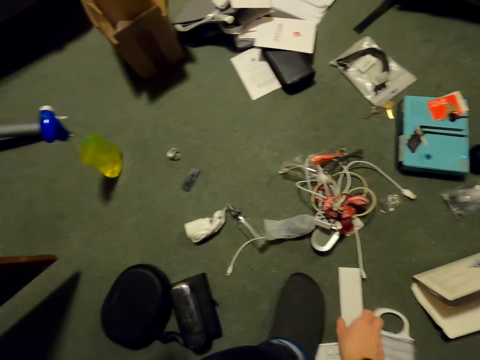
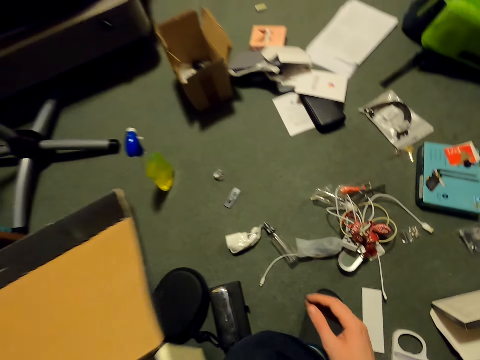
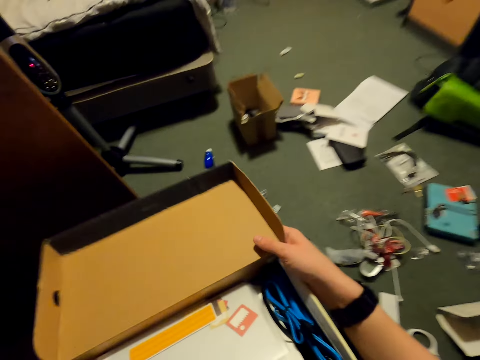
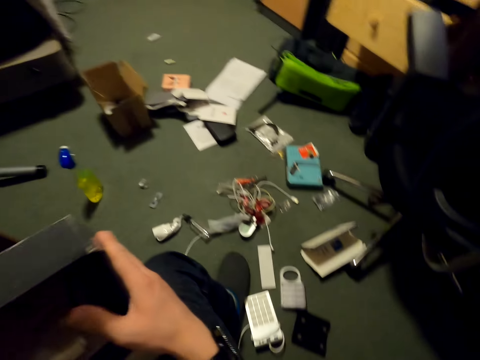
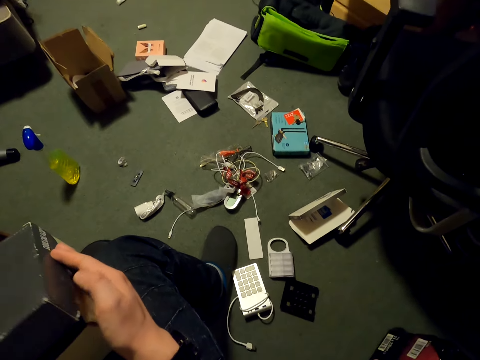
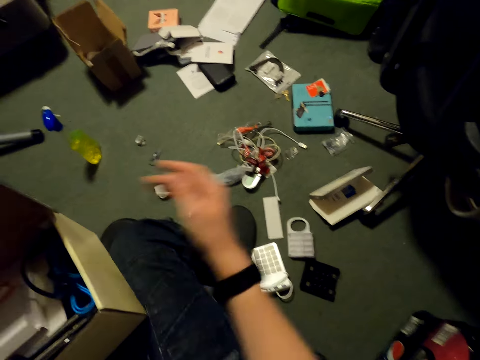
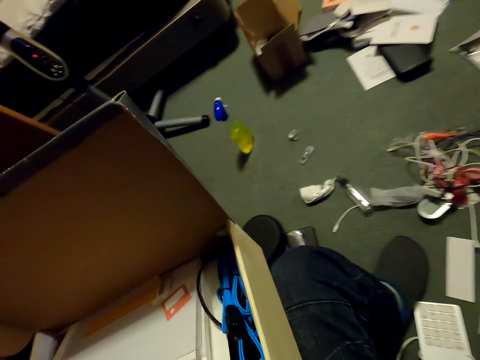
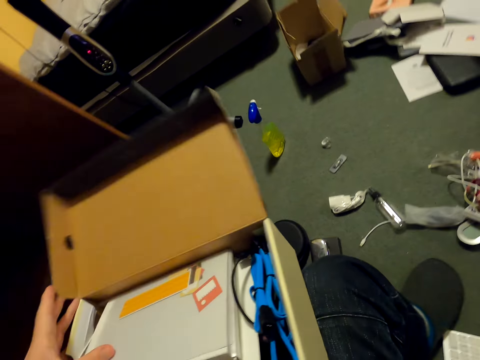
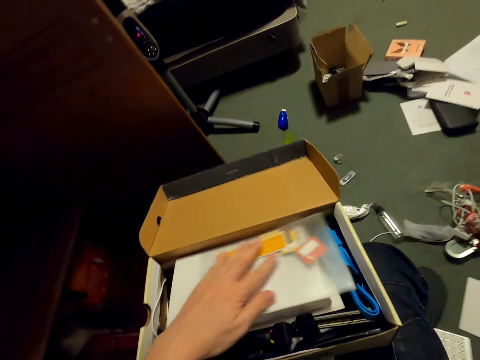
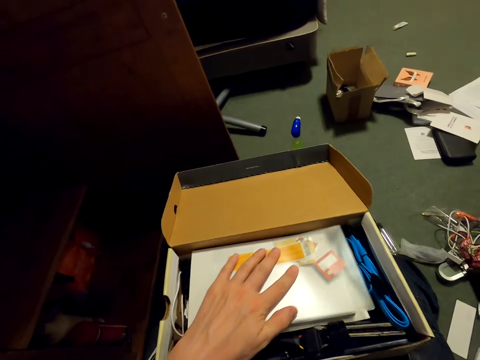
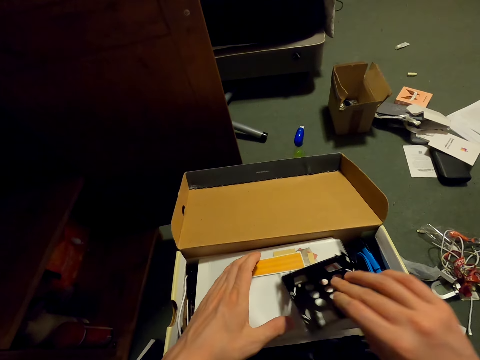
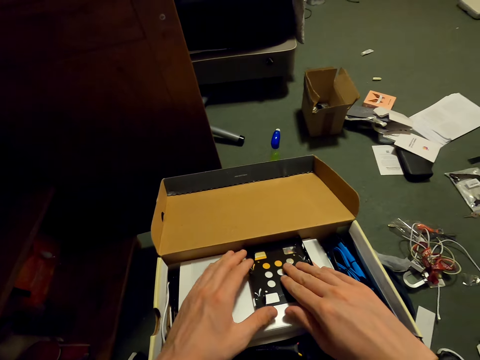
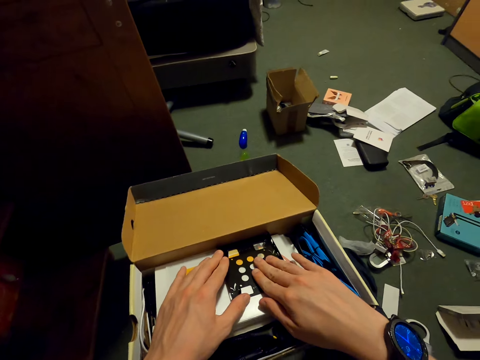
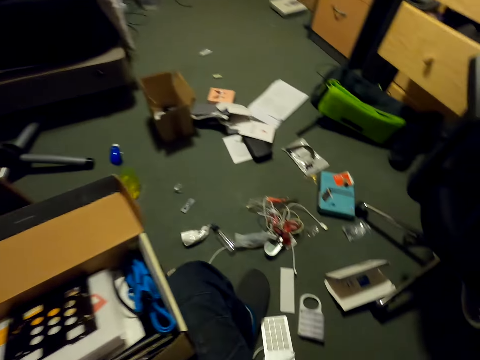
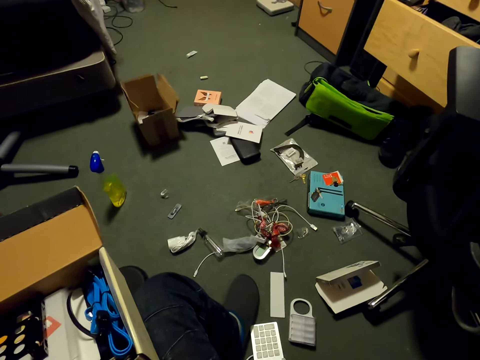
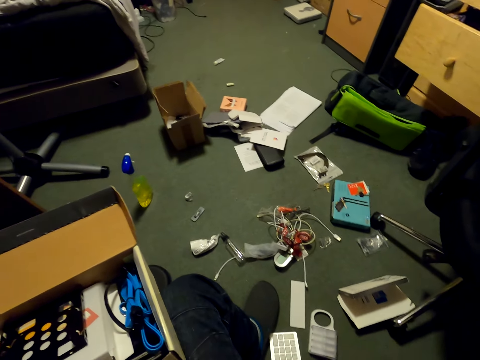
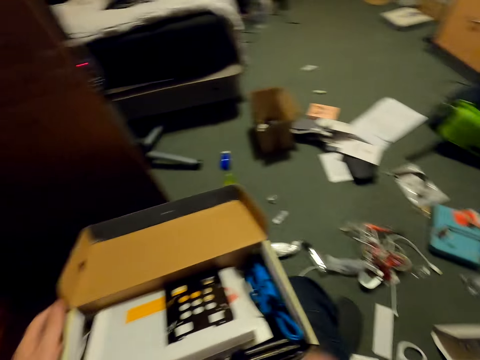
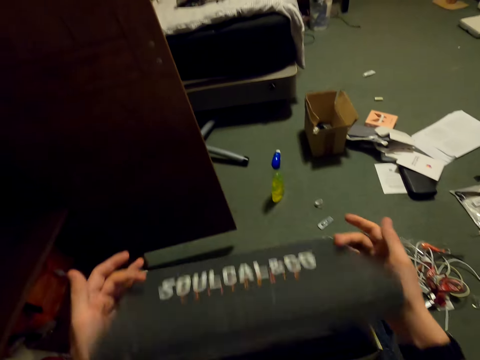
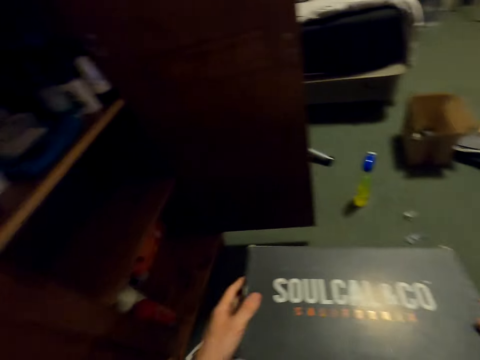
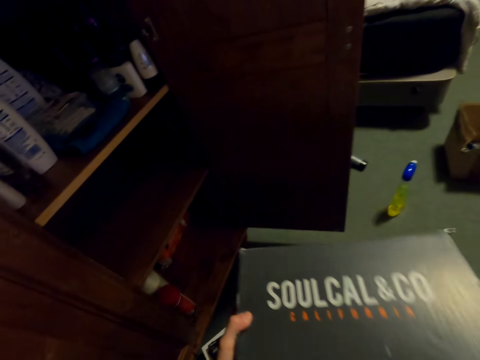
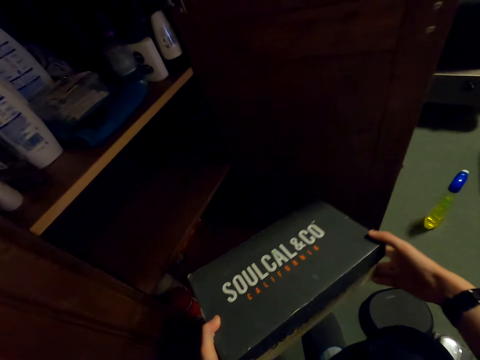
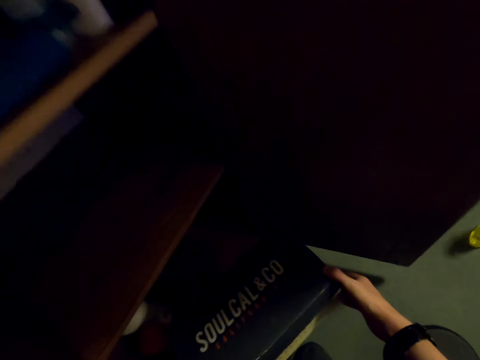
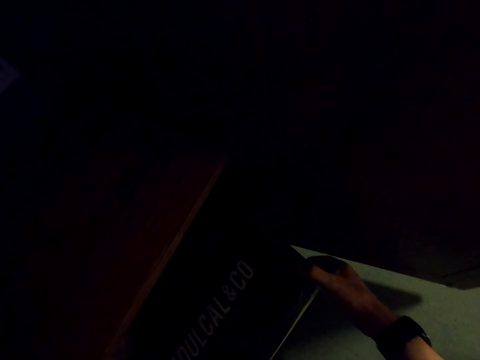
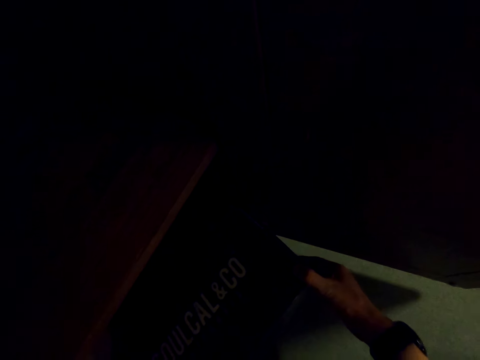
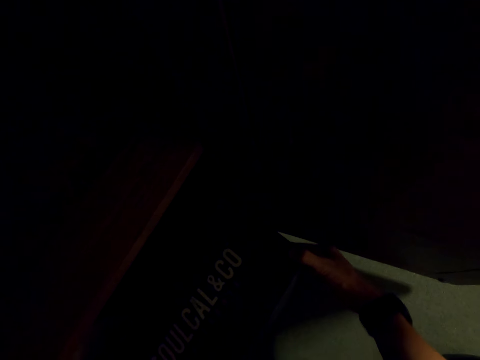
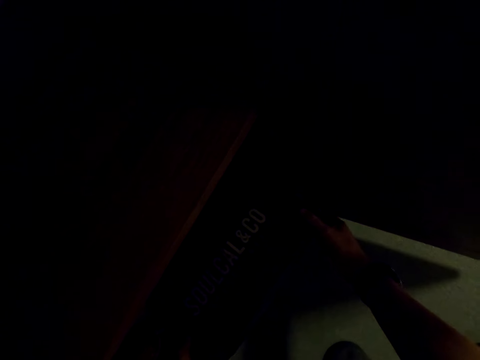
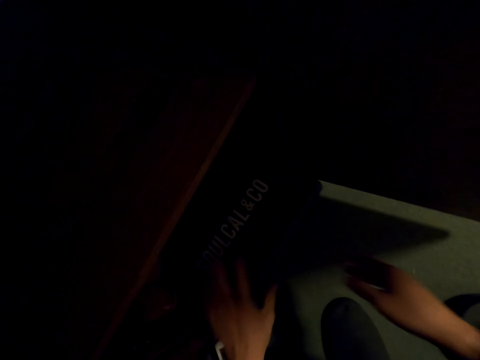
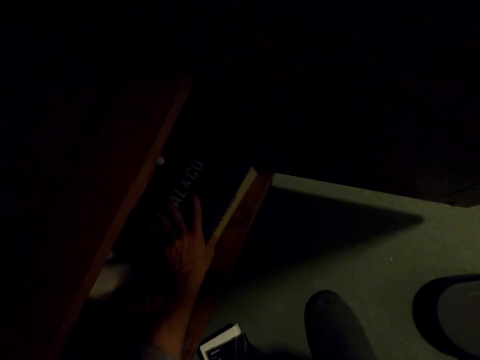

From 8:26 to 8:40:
The camera wearer moves something. They close the box with both hands. They place the metal in the box. They close the box. They place the box in the cupboard.

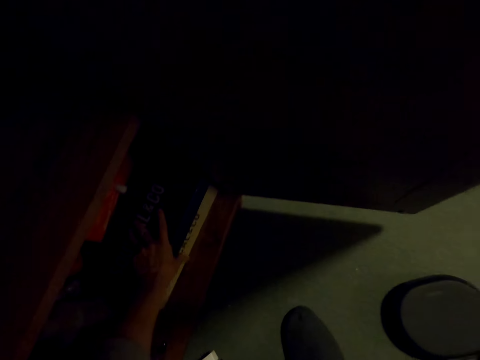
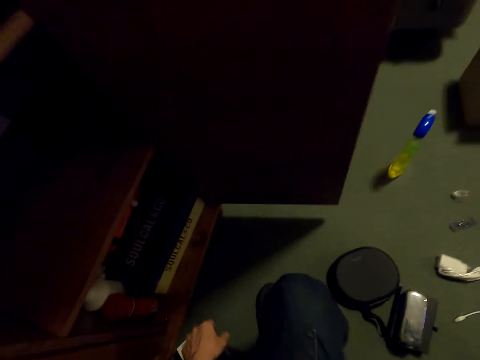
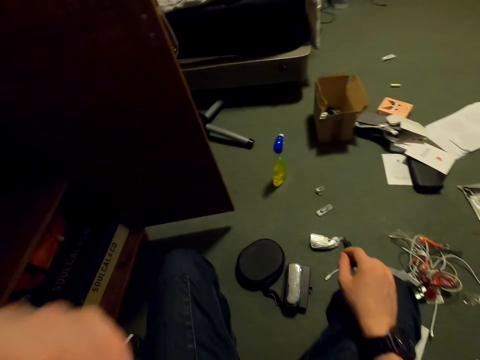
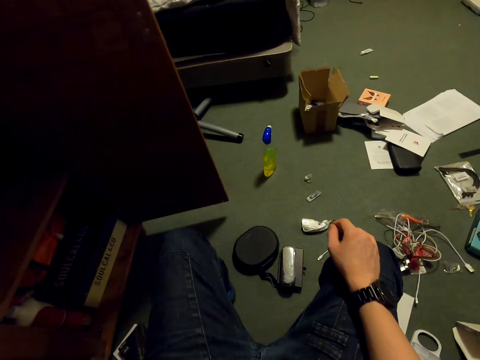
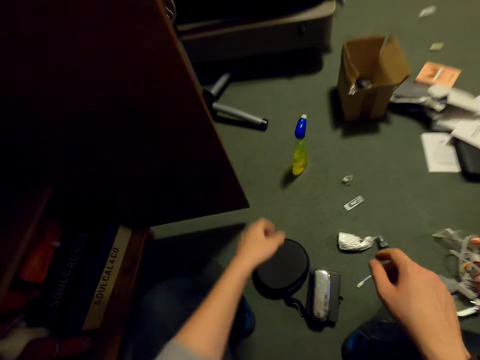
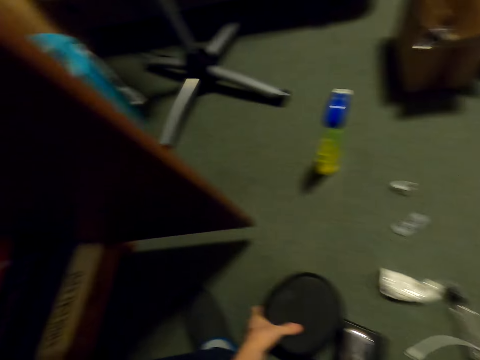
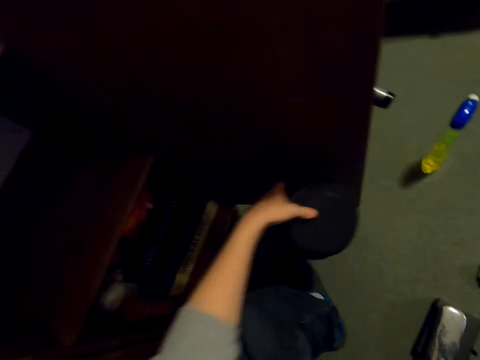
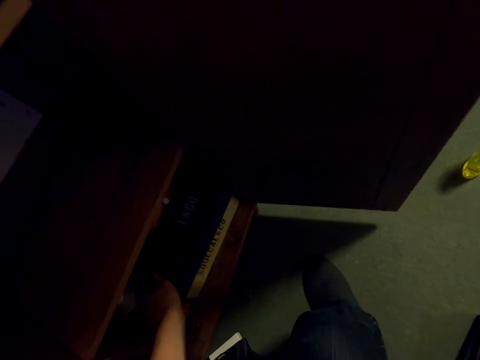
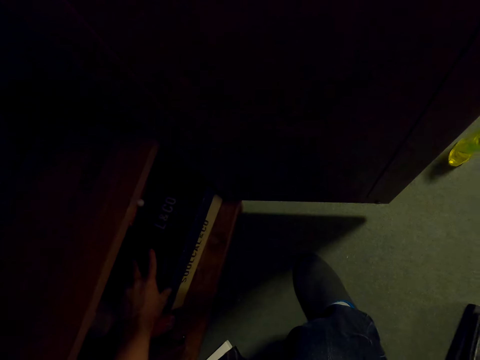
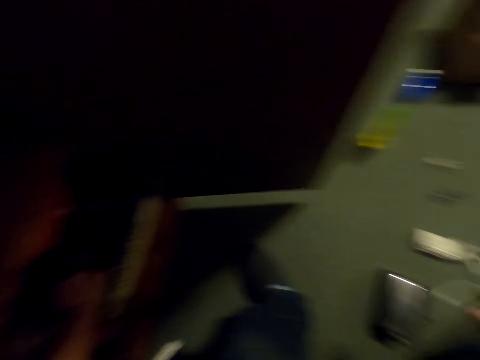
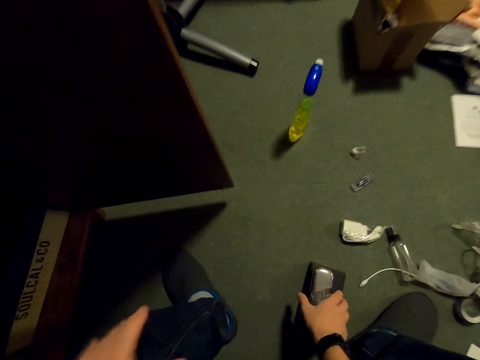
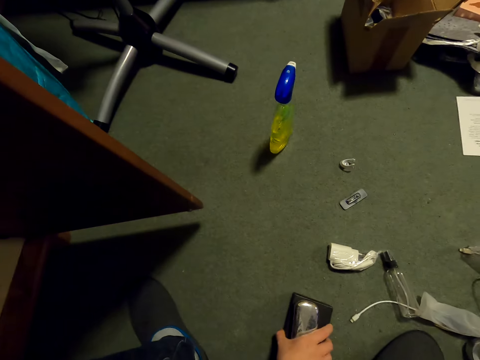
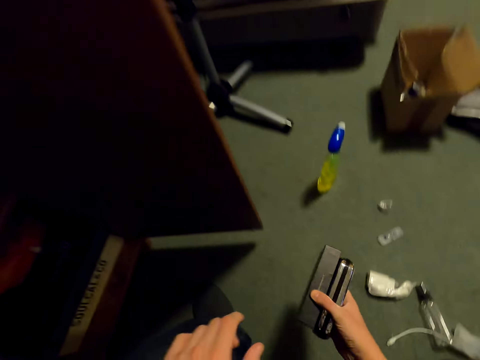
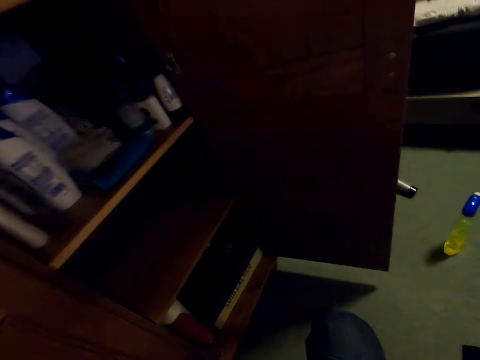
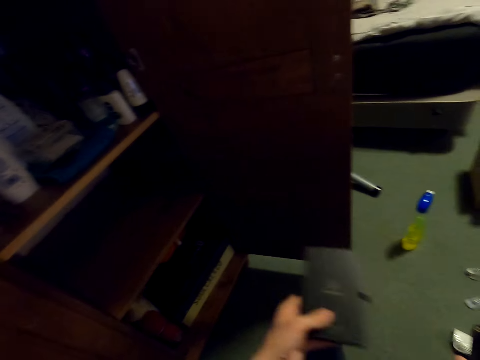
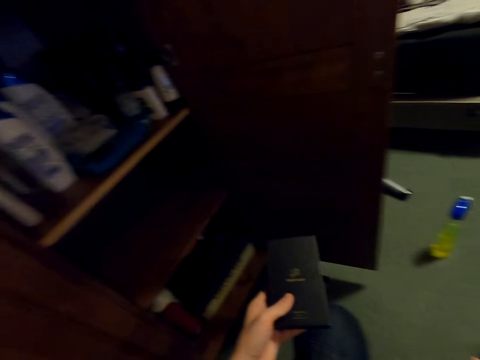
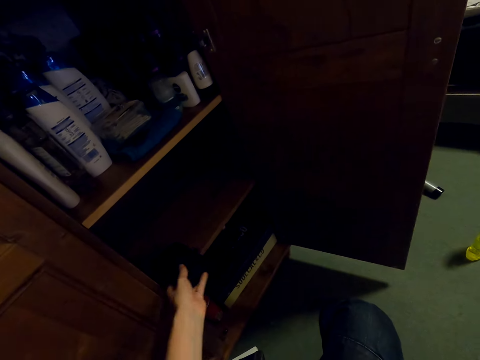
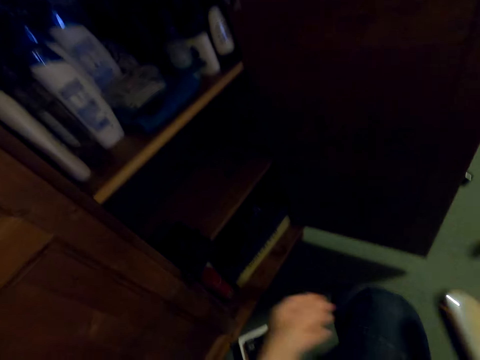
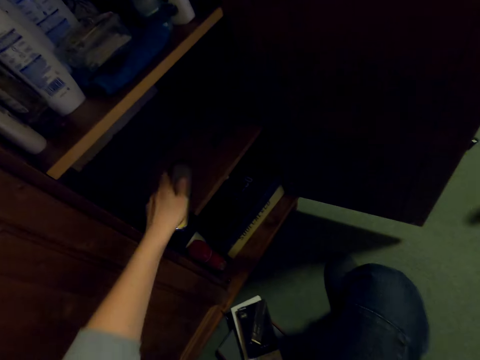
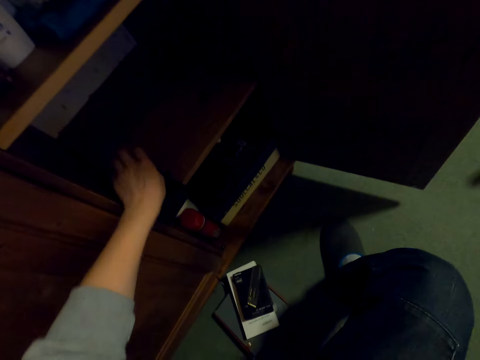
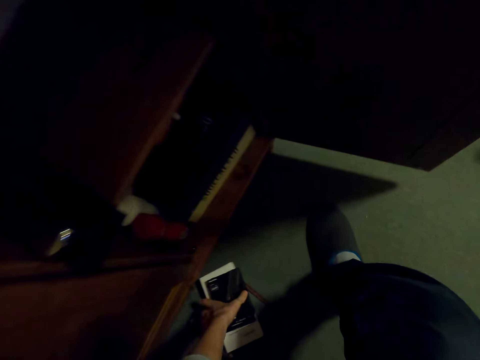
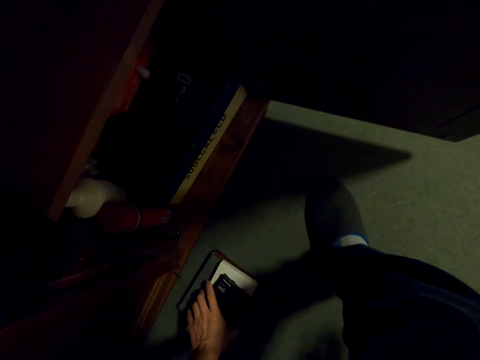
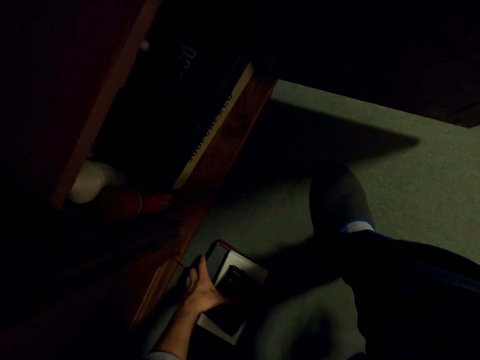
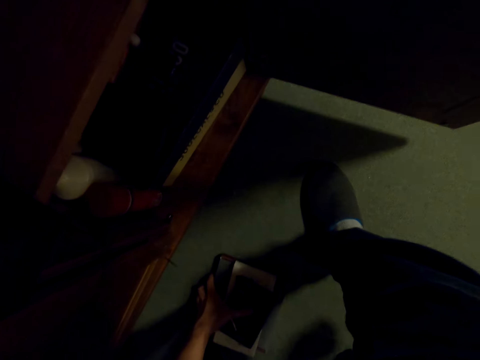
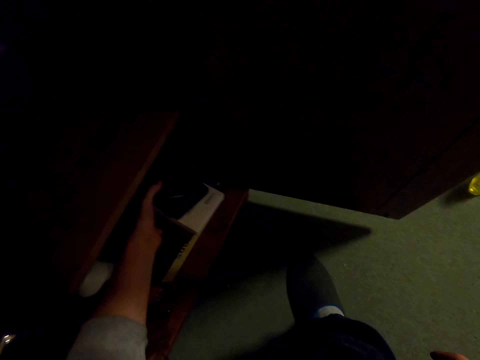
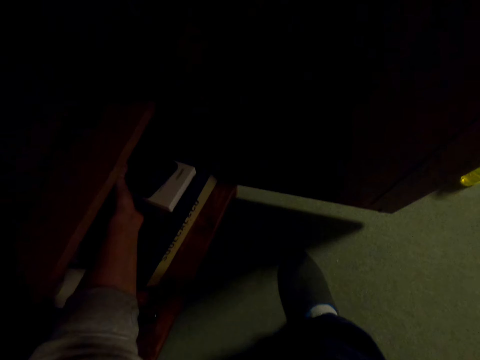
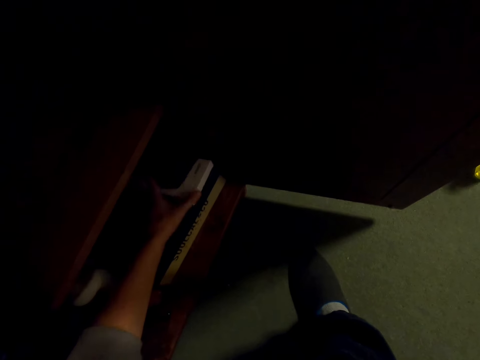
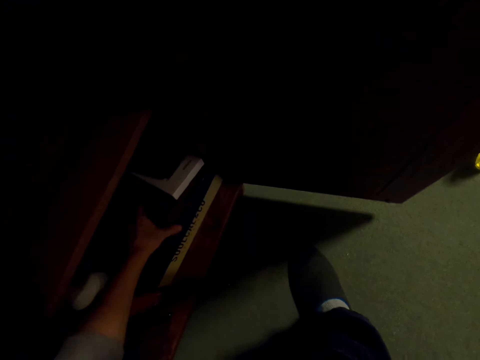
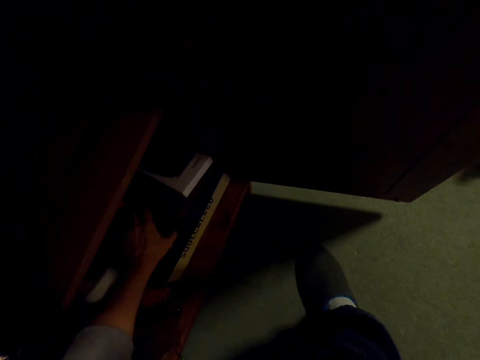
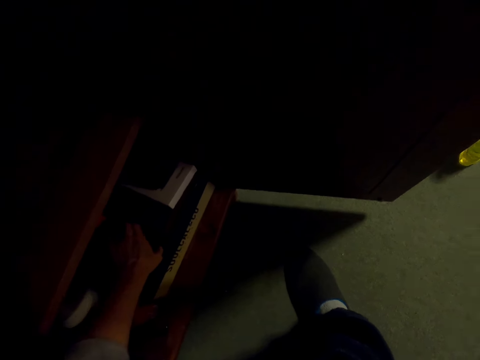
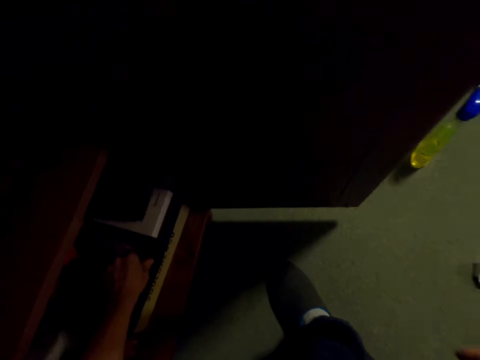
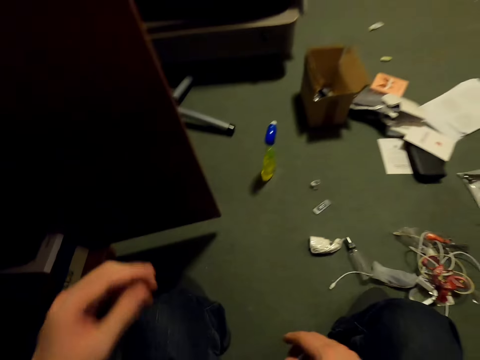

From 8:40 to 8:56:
The camera wearer raises the left hand towards something. They withdraw the left hand from something. They pick the box from the floor. They place the box in the cupboard. They pick boxes from the floor. They place the boxes in the cupboard. They pick boxes from the floor. They place the boxes on the cupboard.
